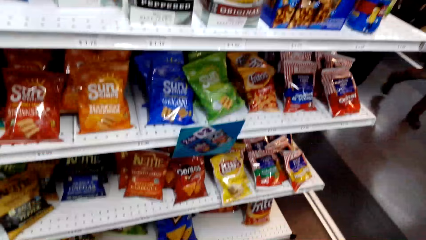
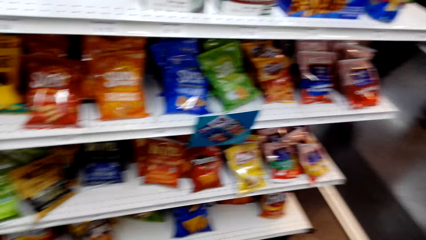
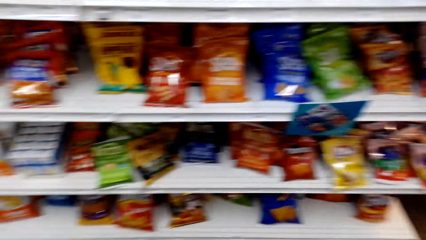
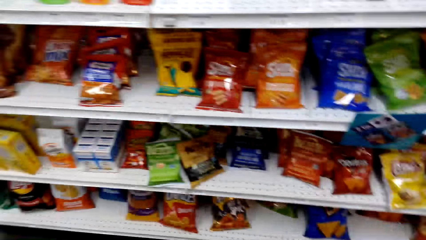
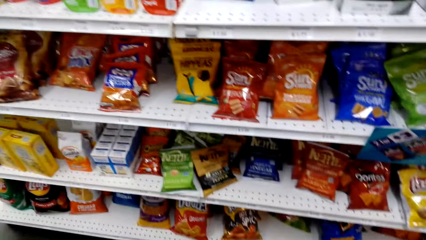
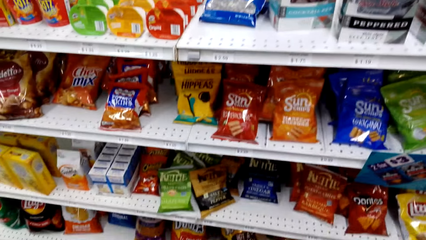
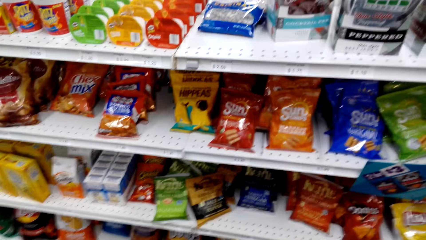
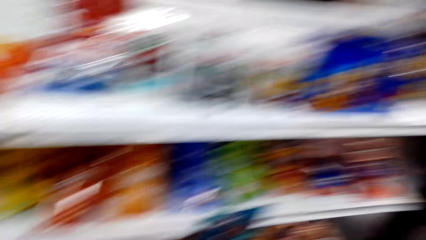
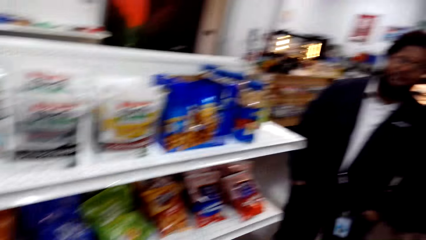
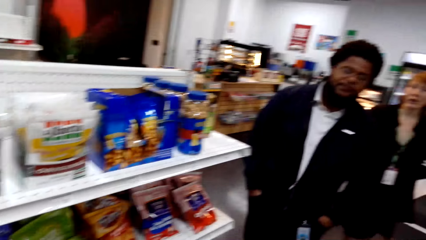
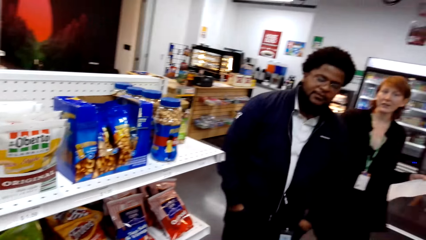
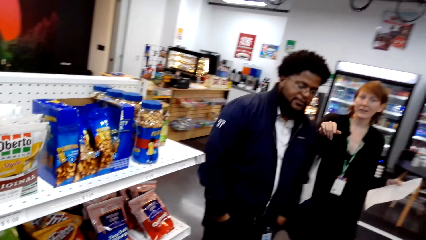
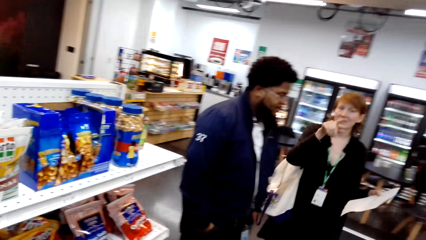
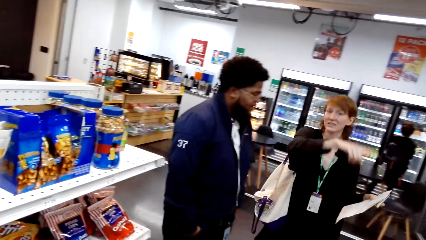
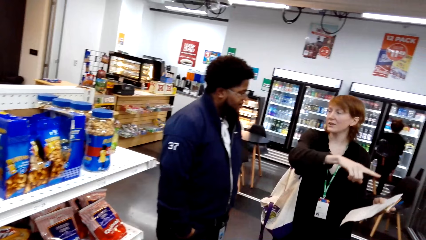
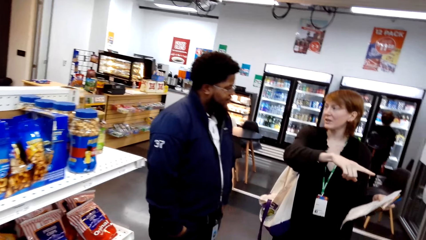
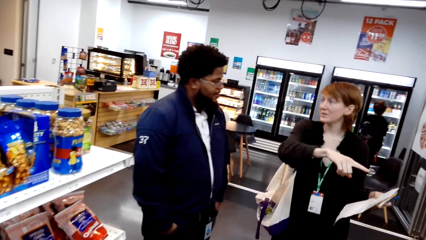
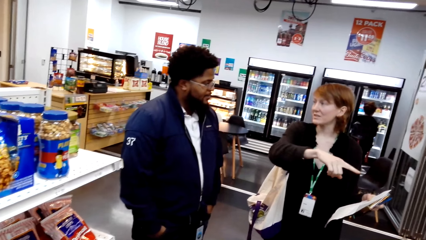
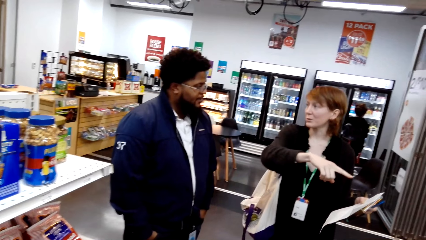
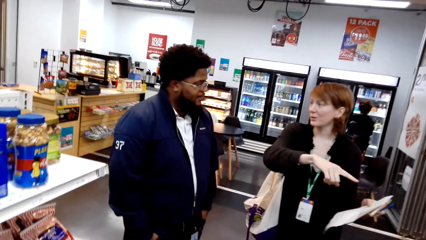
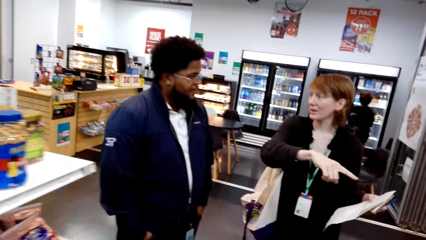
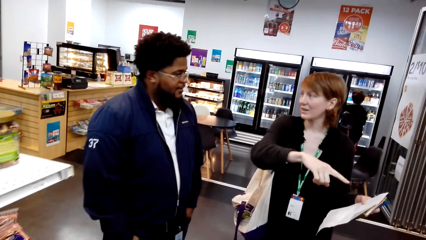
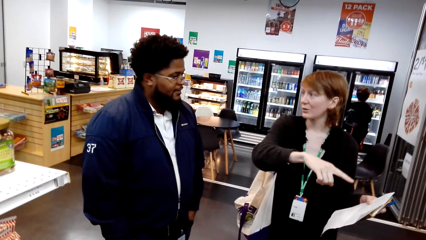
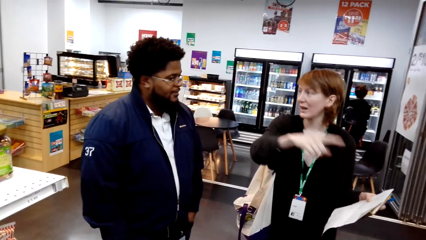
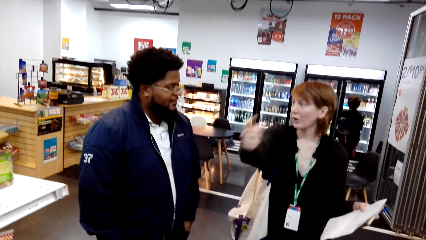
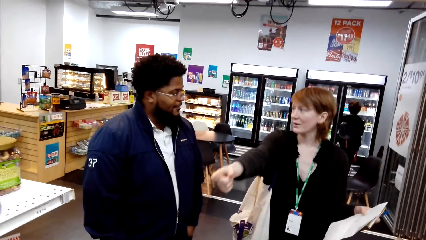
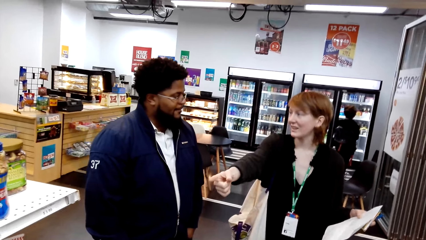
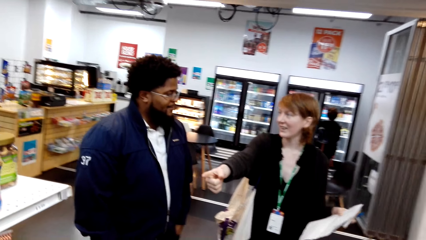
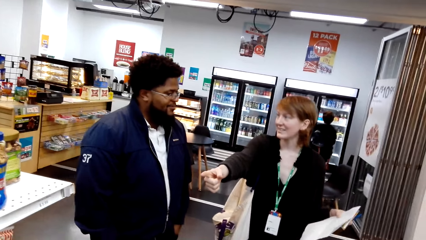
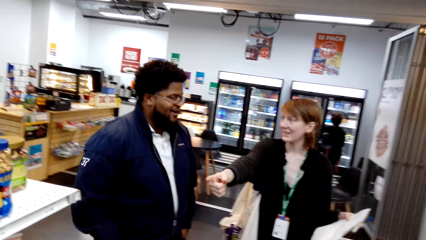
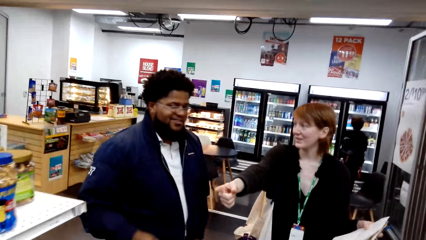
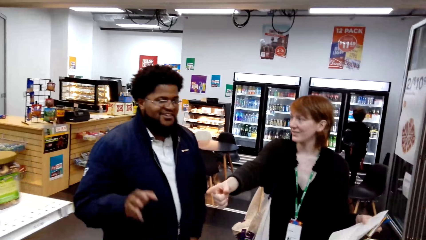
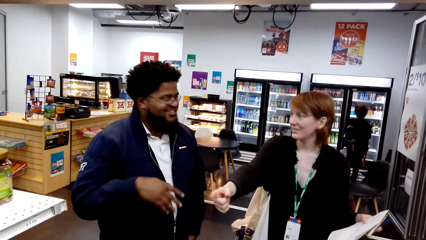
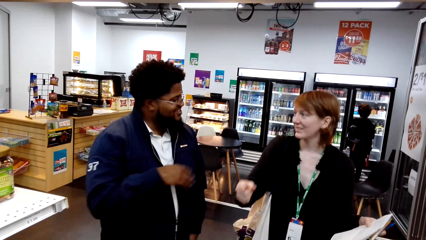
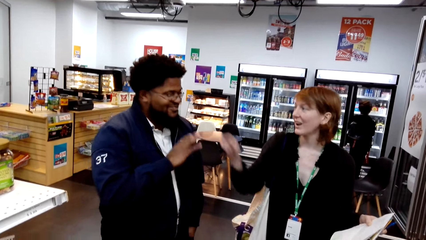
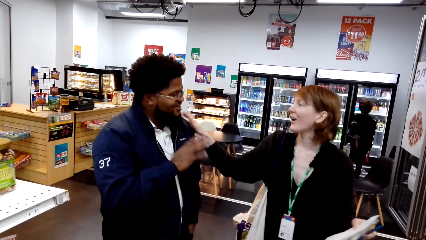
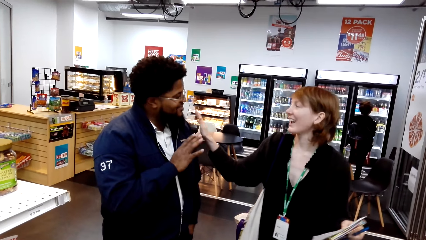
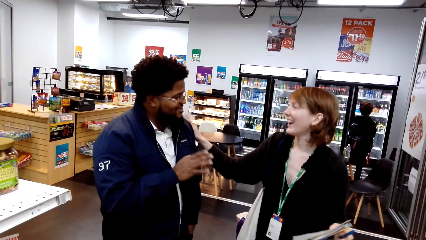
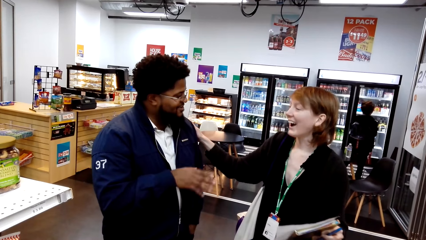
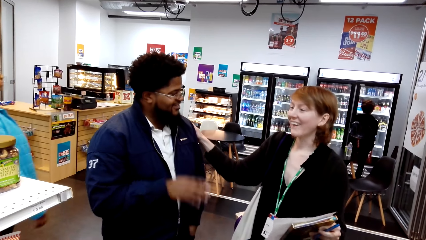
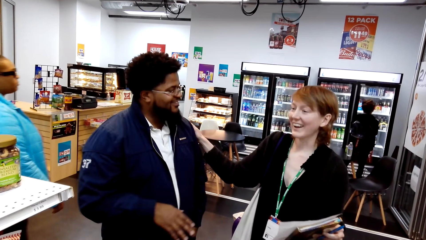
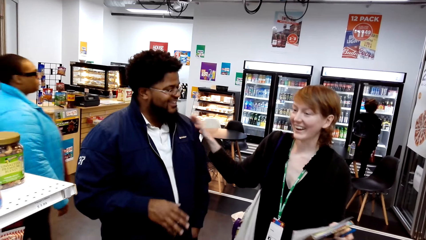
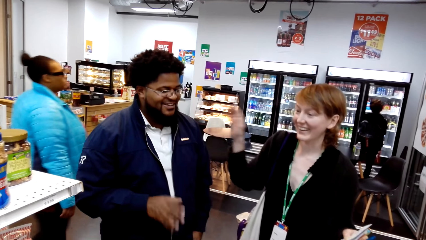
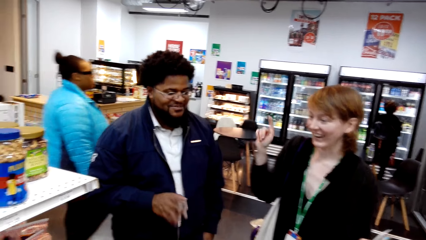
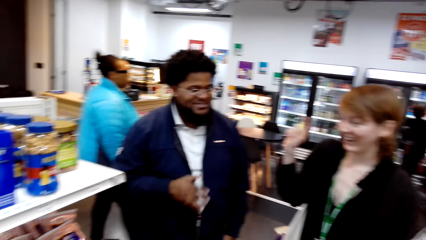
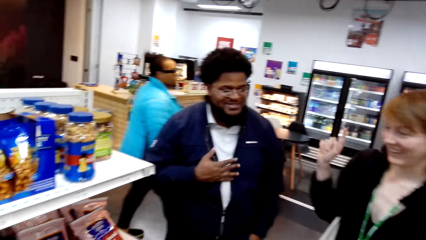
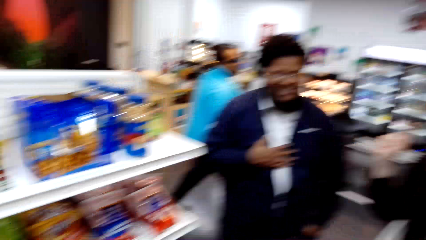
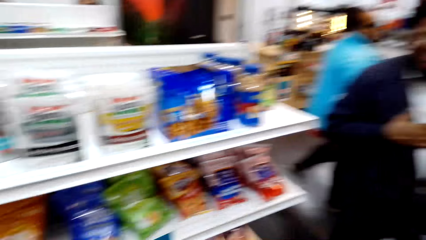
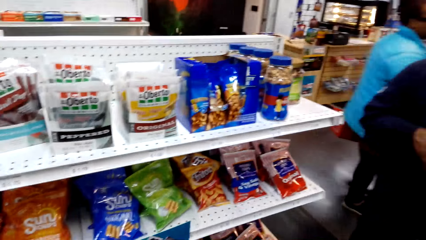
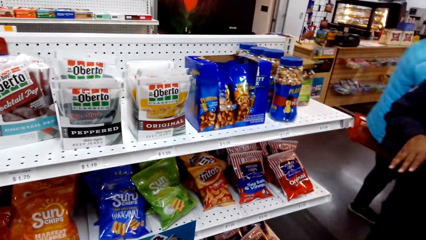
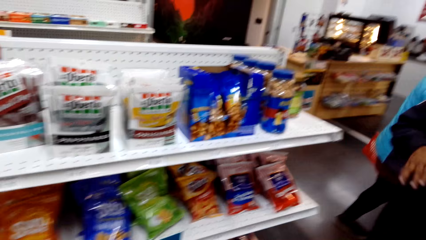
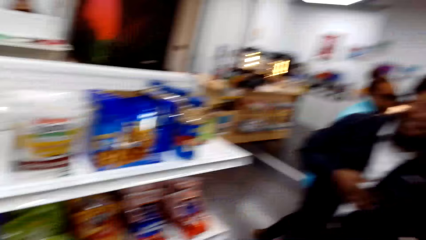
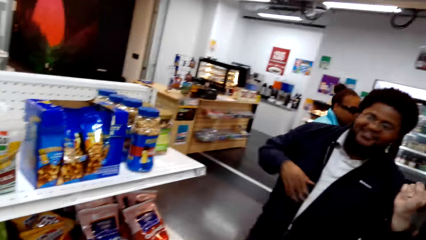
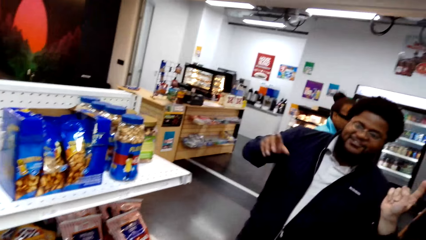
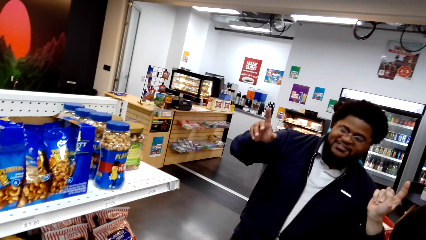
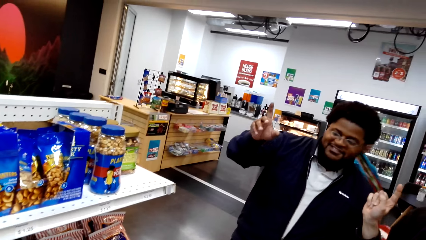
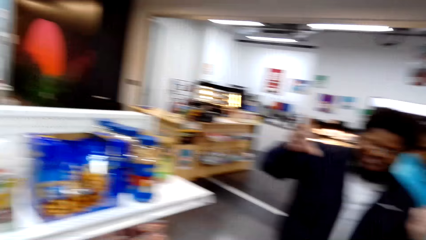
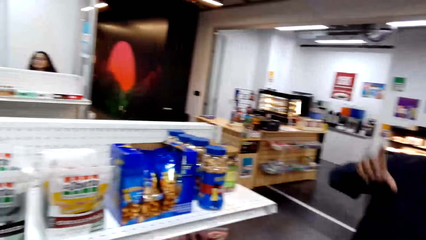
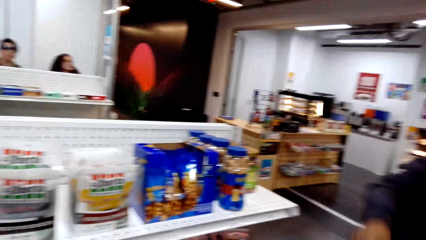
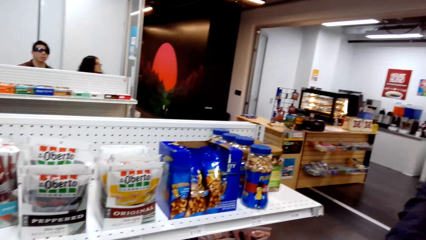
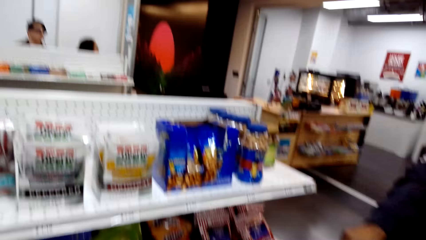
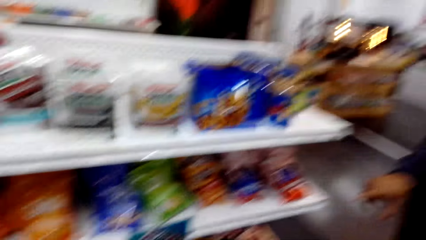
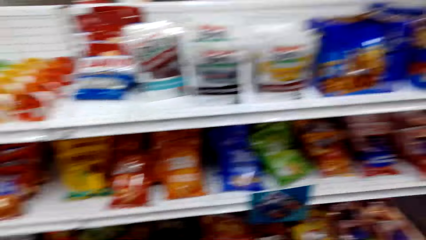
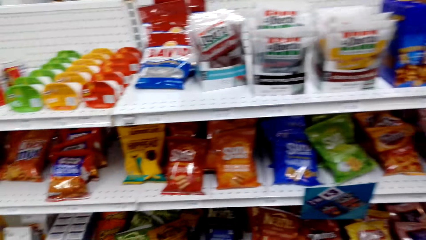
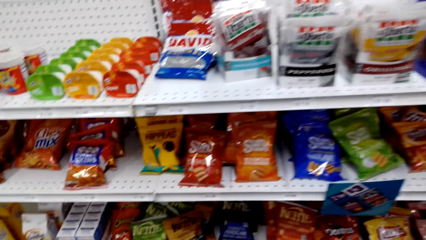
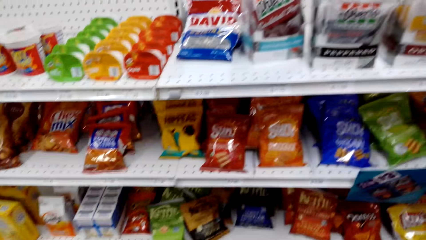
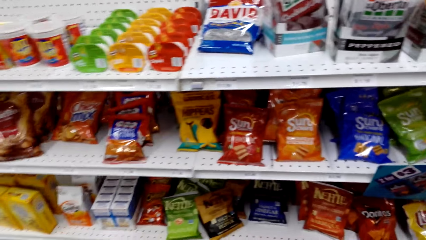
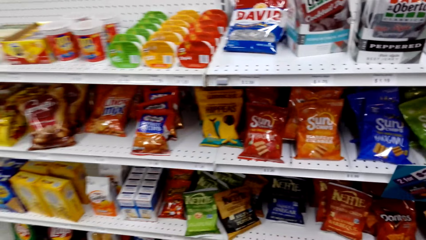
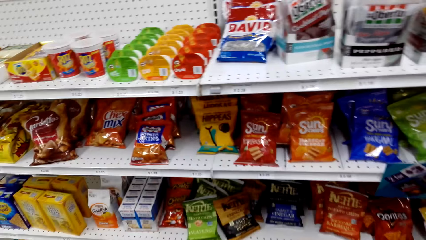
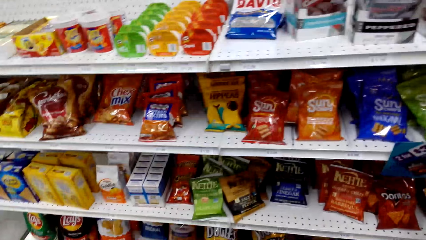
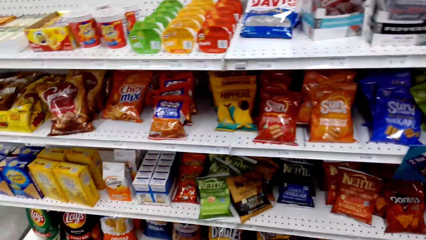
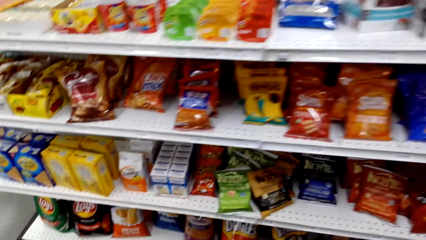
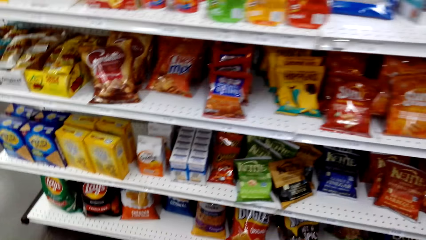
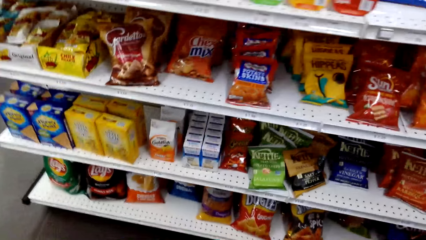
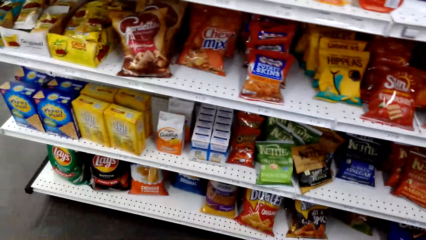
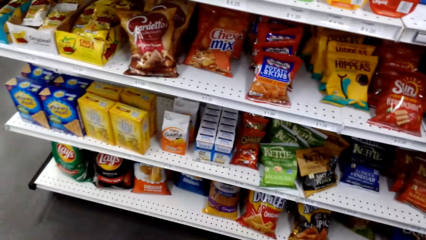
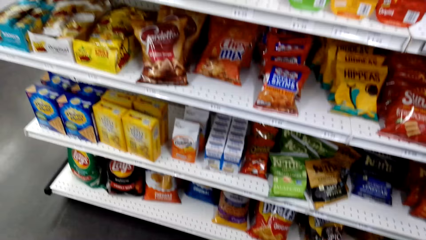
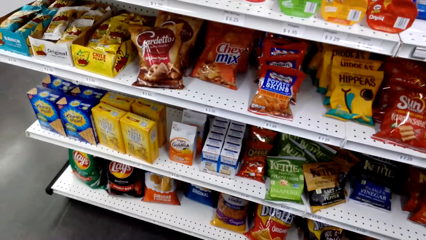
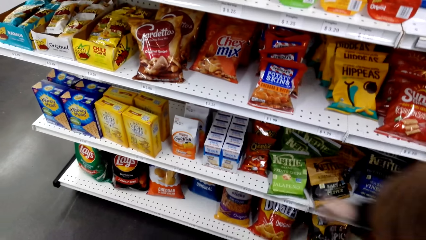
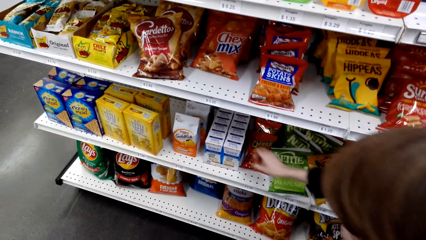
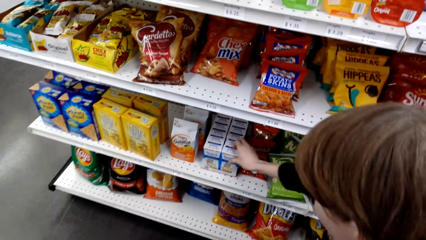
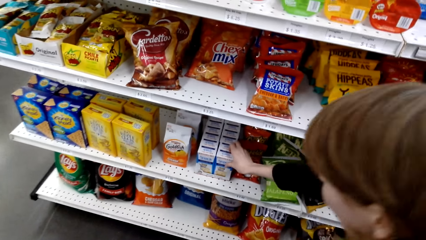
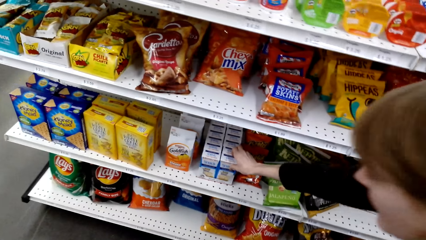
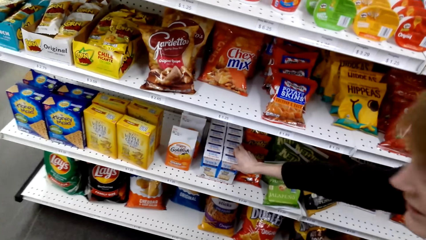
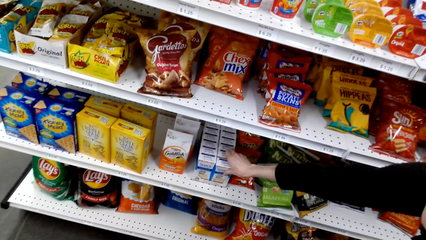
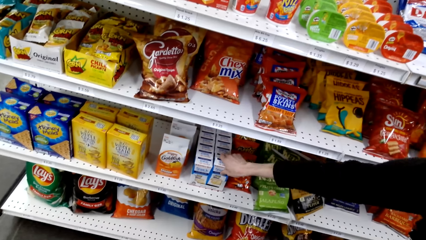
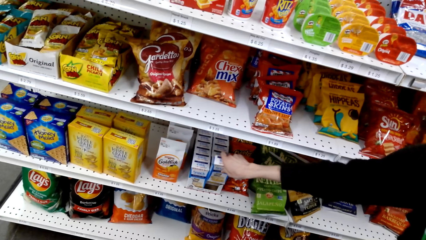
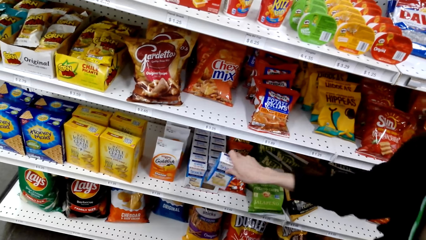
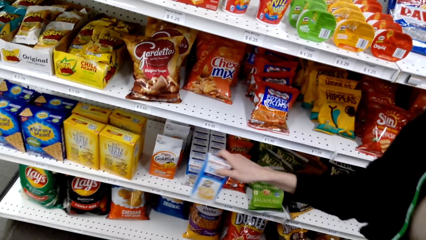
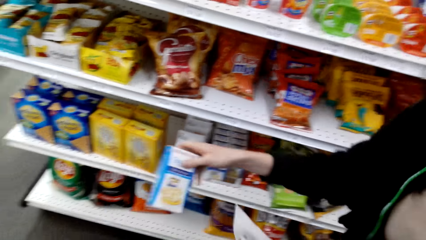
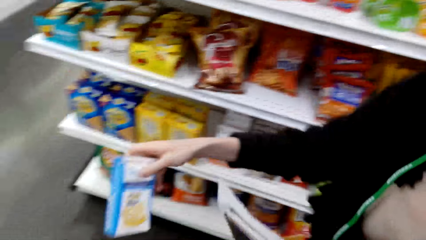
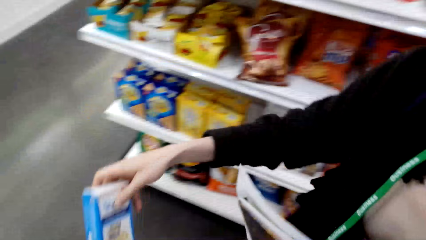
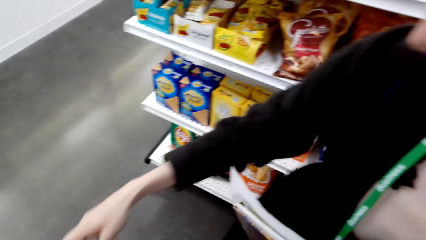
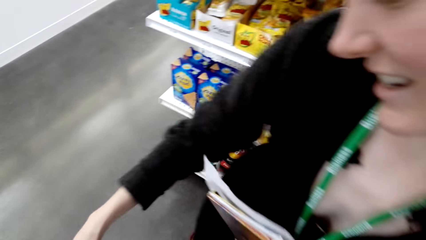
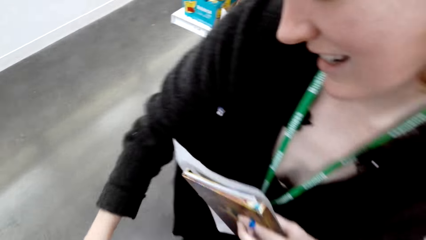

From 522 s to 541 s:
A lady talks with a man and holds the paper. The camera wearer looks around. The lady moves hands and talks with the man. The man moves hands. The camera wearer looks around. The lady points around while talking to the man. The lady touches a salad. The camera wearer looks around. They look around again. The lady talks with the camera wearer and touches the salad. The camera wearer looks around. The lady picks up the salad and talks with the camera wearer. She talks with the camera wearer again and walks around. The camera wearer looks around.
